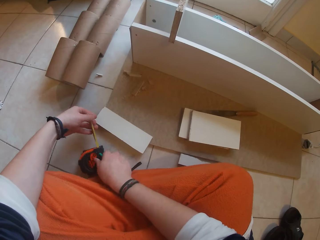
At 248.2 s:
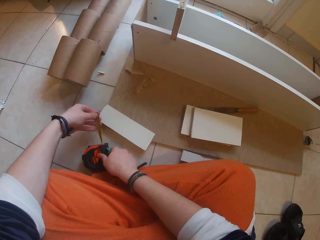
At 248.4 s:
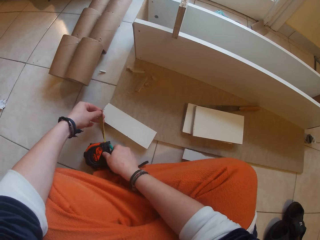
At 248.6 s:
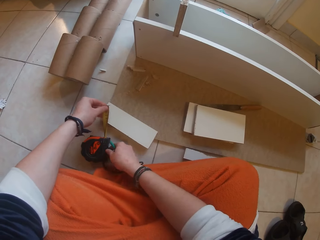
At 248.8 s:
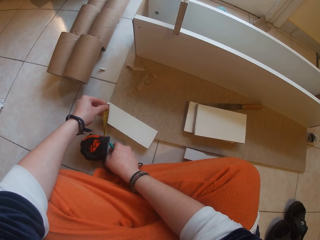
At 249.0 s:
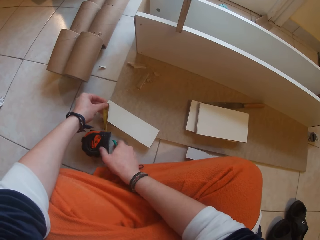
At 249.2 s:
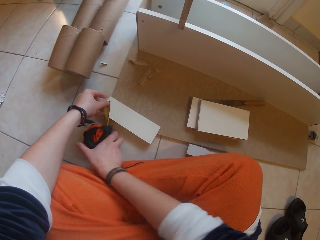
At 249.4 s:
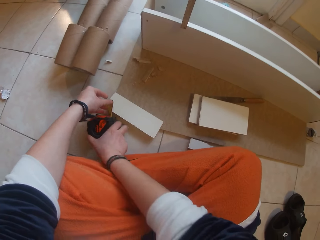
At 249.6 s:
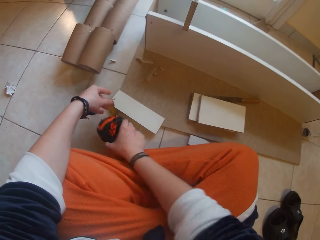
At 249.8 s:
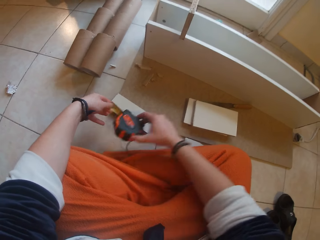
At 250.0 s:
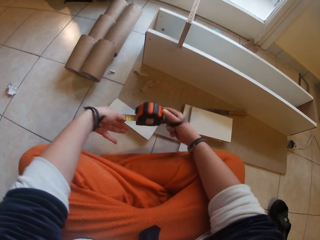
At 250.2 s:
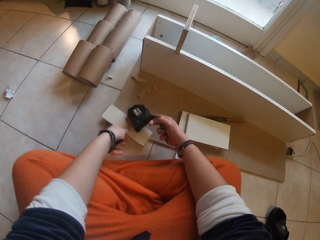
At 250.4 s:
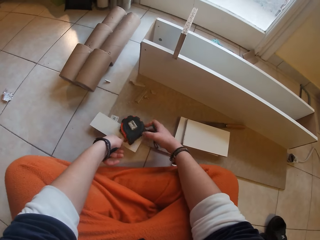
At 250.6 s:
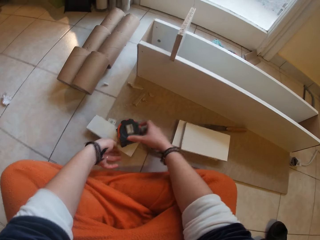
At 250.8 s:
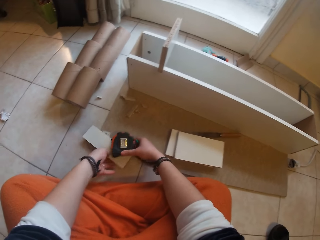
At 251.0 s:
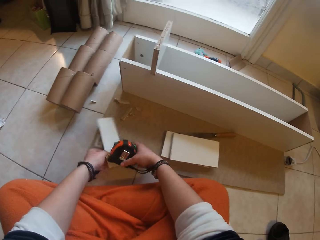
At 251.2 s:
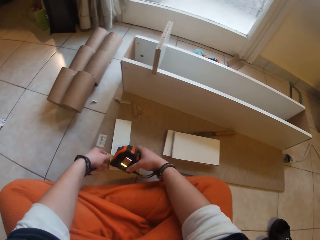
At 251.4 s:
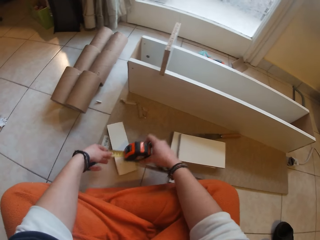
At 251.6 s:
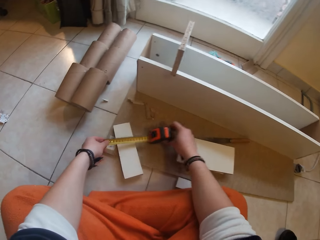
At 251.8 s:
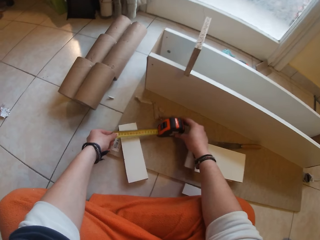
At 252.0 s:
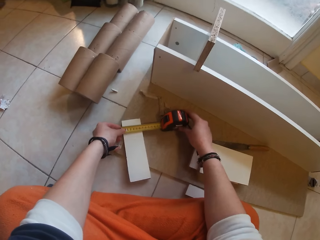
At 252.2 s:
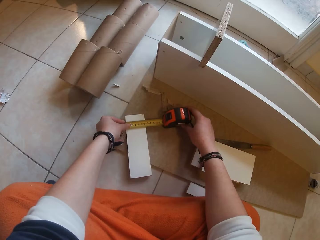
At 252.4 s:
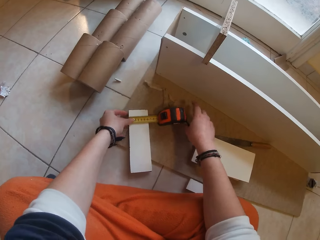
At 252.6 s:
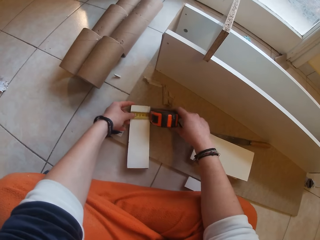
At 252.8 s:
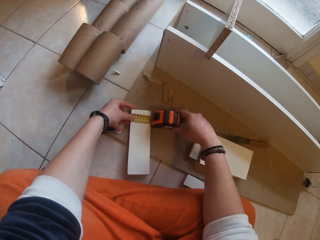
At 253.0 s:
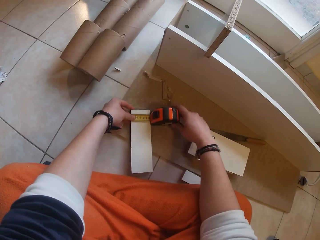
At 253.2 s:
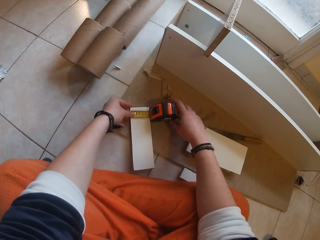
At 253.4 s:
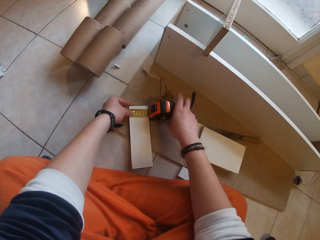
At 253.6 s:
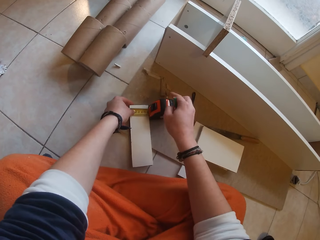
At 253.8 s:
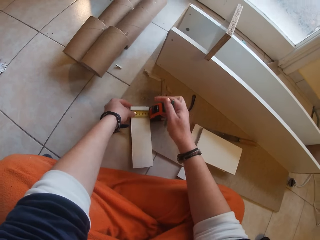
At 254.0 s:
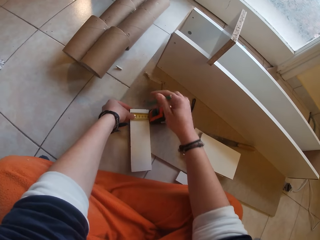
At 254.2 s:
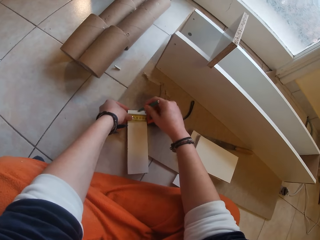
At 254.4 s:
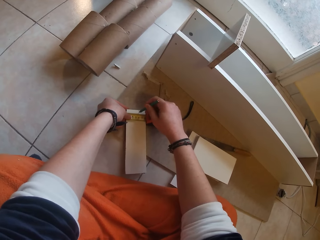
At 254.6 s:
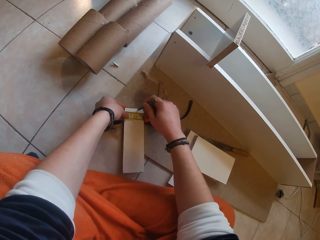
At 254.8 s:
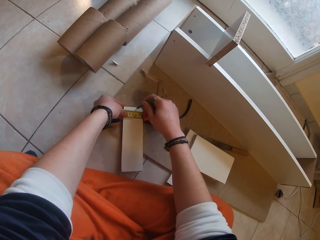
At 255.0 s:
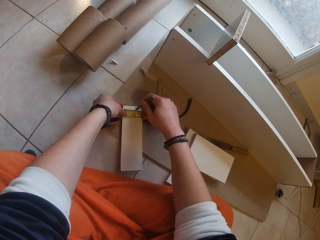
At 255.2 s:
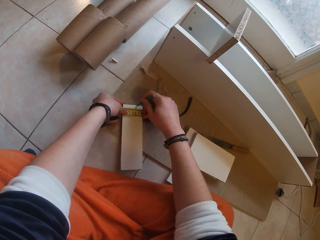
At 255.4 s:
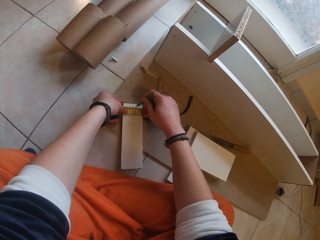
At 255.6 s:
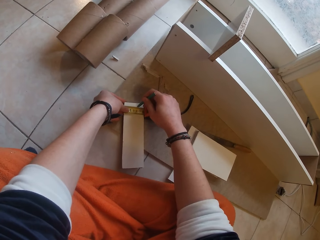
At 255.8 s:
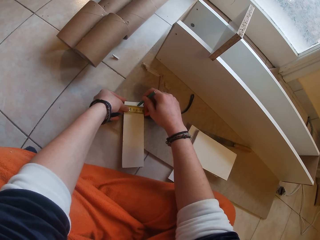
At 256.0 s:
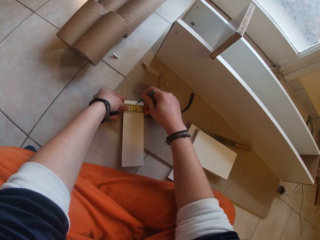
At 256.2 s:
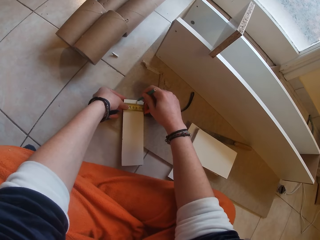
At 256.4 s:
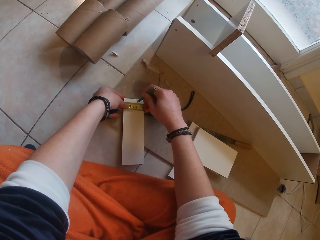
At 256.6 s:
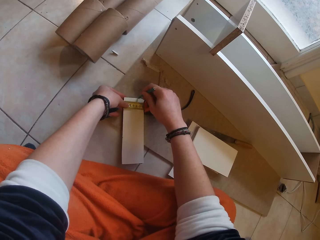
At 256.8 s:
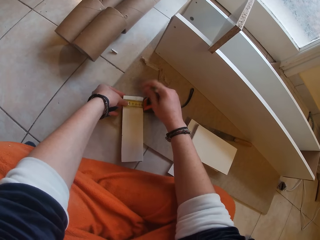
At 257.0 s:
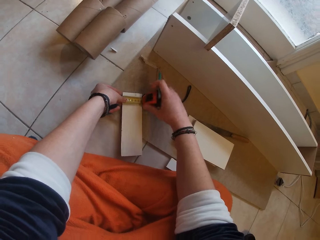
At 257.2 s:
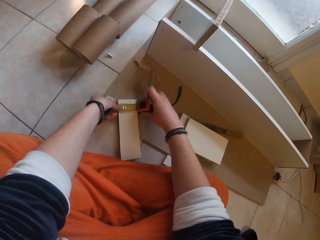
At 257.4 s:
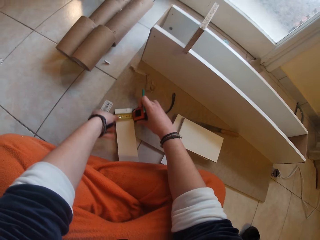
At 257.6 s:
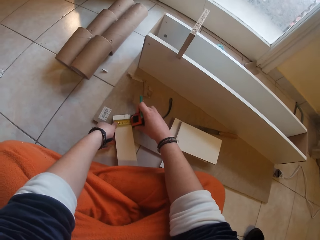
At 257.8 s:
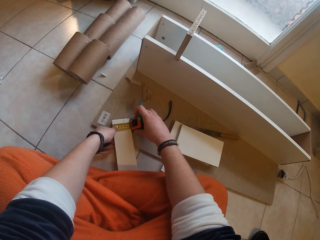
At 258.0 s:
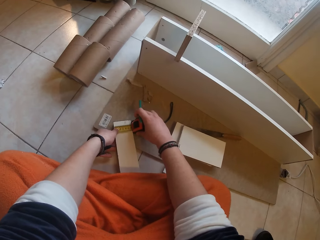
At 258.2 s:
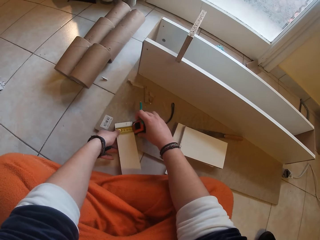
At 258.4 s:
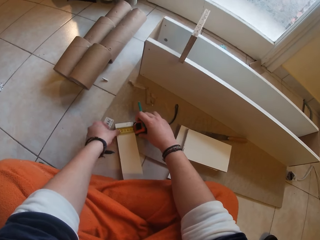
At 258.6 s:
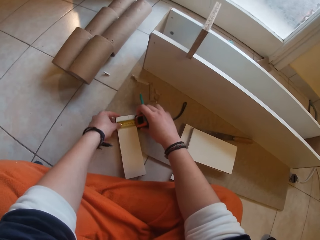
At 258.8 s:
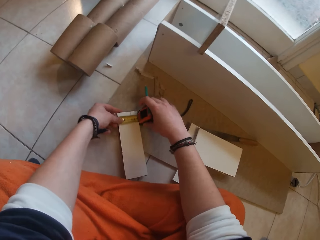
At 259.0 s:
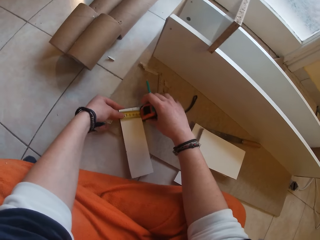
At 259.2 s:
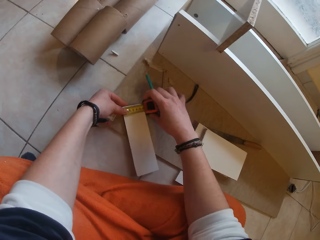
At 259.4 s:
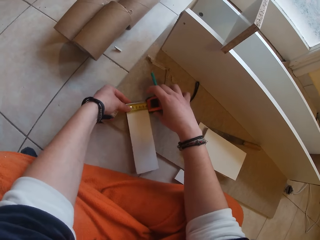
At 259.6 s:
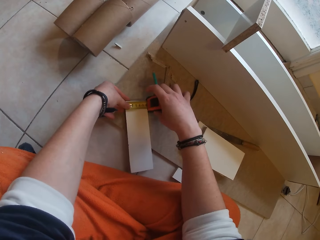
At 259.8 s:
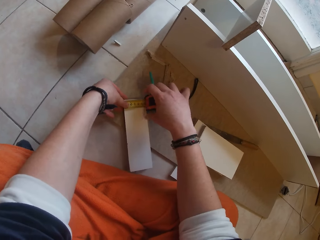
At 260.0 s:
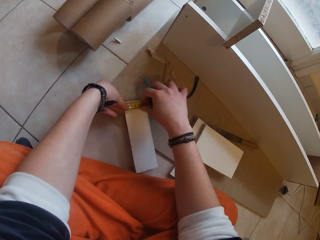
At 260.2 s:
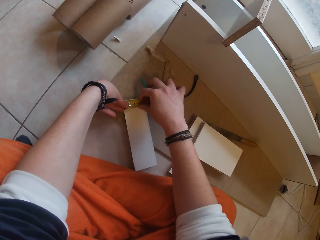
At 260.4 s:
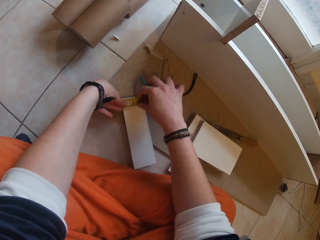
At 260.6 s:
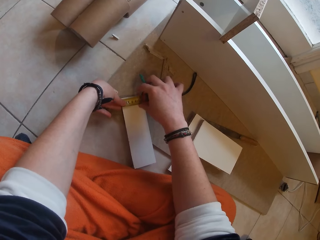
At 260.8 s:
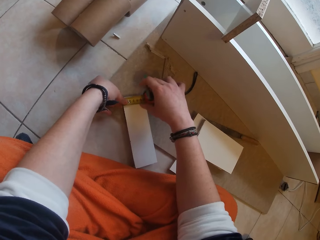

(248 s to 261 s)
The camera wearer measures the piece of wood on the board on the ground with the measuring tape in both hands. She marks the wood on the board on the ground with the pencil in her right hand.

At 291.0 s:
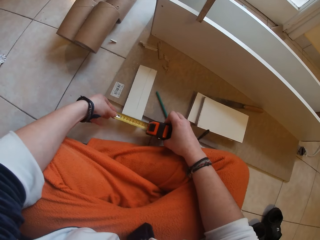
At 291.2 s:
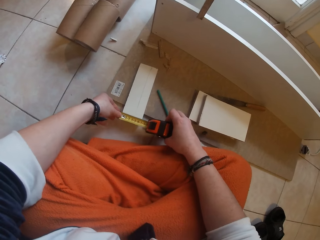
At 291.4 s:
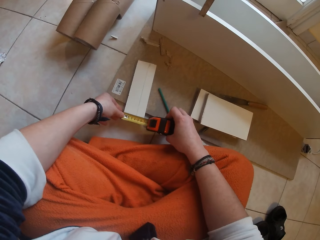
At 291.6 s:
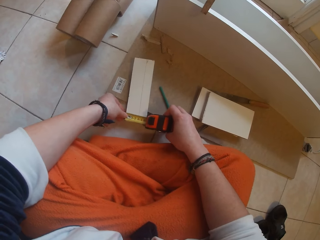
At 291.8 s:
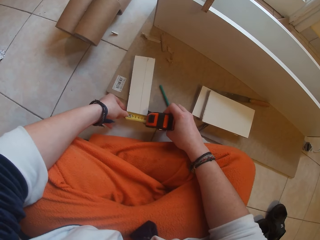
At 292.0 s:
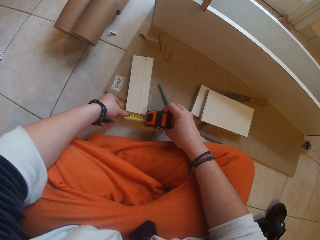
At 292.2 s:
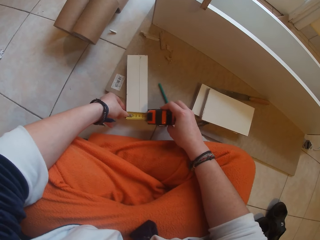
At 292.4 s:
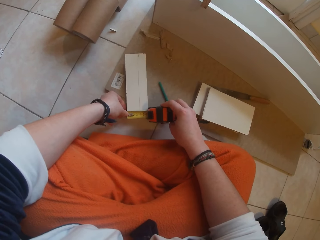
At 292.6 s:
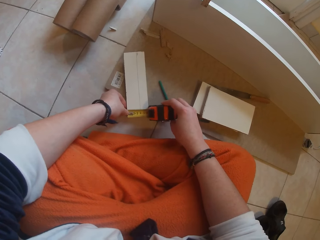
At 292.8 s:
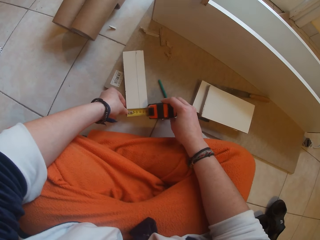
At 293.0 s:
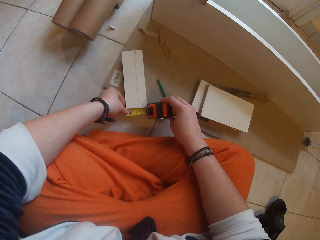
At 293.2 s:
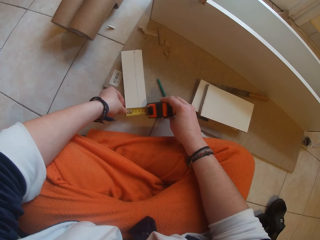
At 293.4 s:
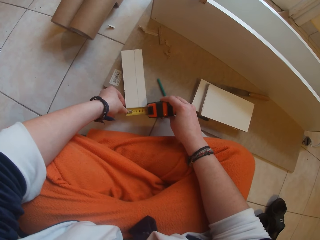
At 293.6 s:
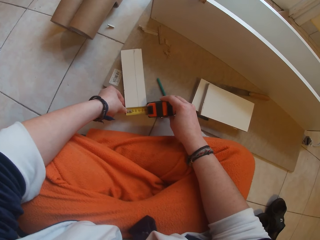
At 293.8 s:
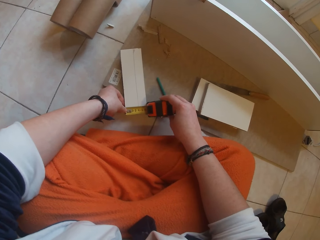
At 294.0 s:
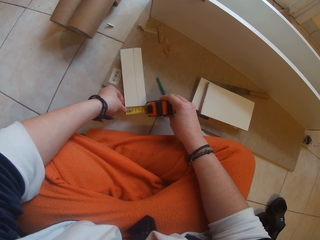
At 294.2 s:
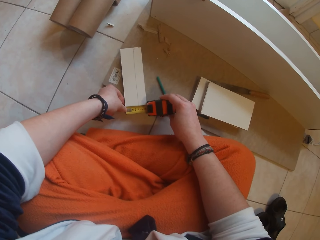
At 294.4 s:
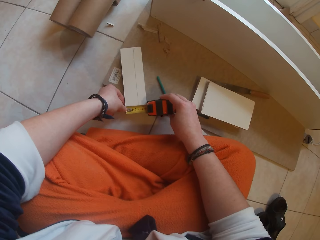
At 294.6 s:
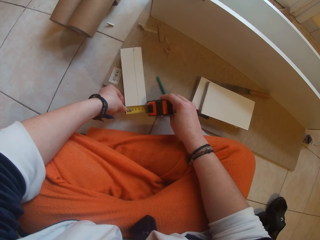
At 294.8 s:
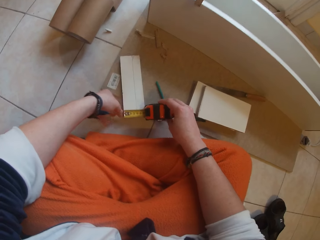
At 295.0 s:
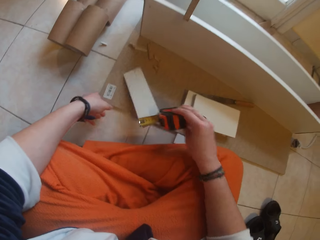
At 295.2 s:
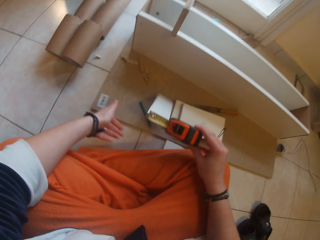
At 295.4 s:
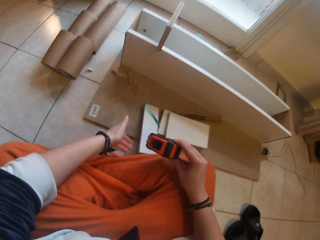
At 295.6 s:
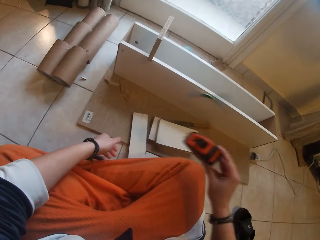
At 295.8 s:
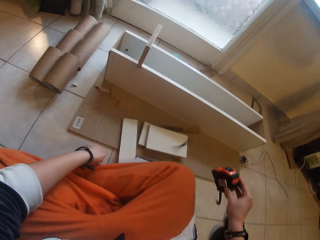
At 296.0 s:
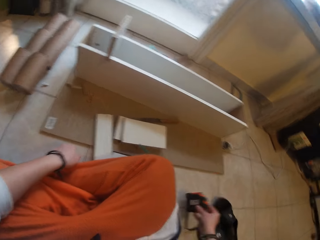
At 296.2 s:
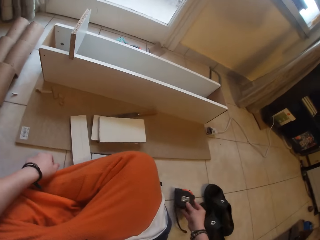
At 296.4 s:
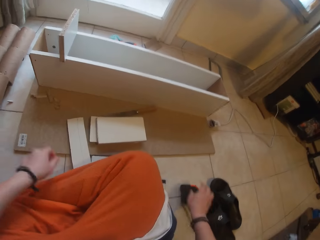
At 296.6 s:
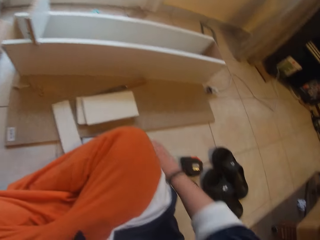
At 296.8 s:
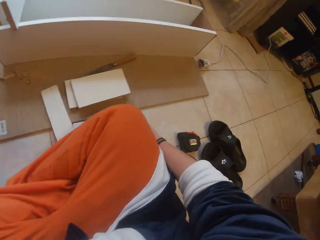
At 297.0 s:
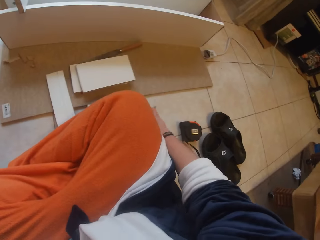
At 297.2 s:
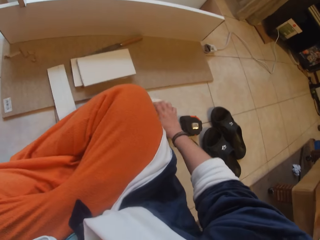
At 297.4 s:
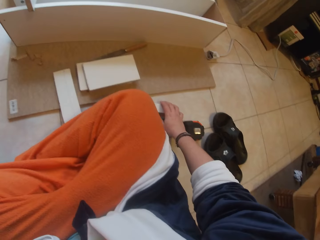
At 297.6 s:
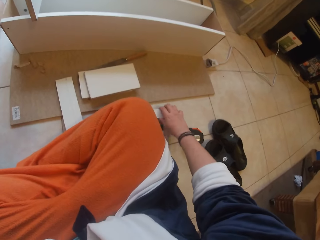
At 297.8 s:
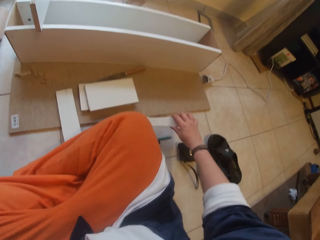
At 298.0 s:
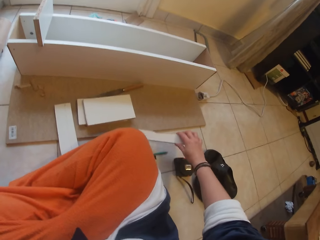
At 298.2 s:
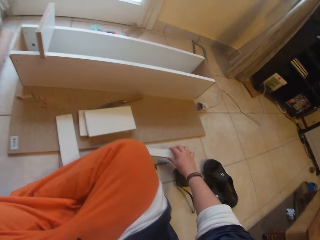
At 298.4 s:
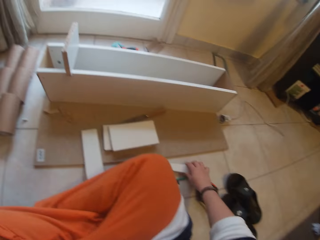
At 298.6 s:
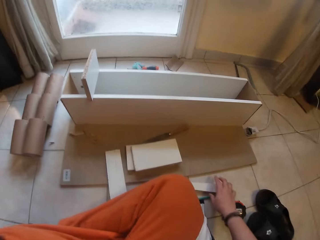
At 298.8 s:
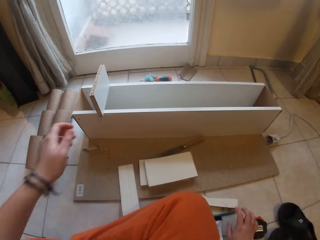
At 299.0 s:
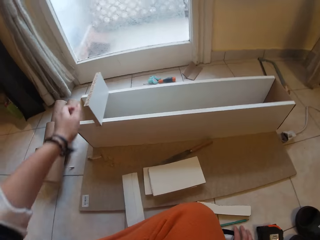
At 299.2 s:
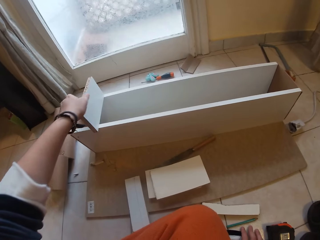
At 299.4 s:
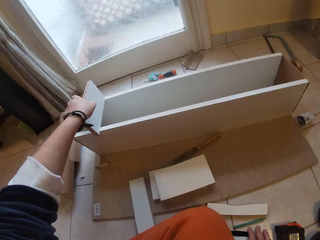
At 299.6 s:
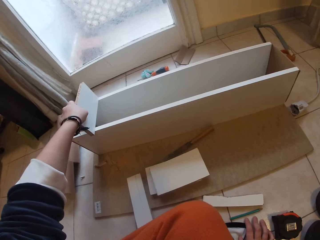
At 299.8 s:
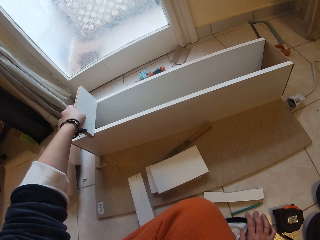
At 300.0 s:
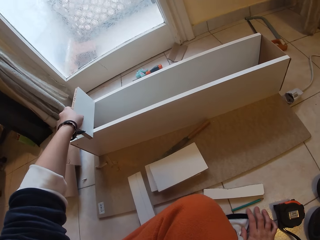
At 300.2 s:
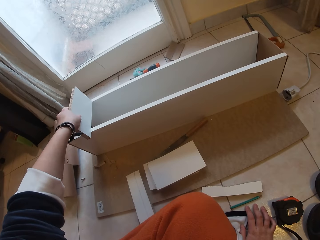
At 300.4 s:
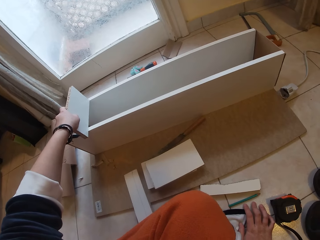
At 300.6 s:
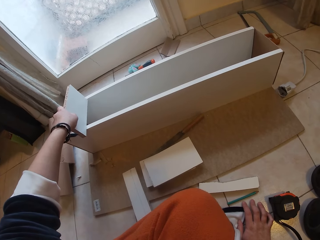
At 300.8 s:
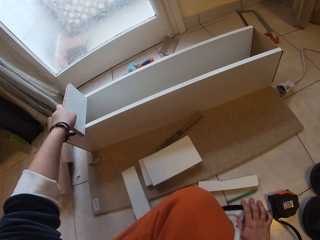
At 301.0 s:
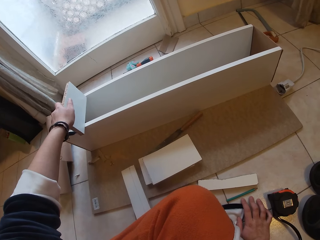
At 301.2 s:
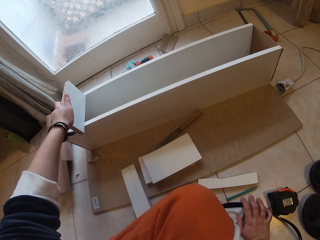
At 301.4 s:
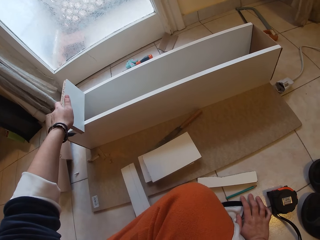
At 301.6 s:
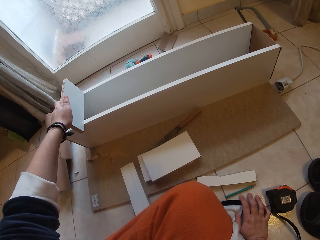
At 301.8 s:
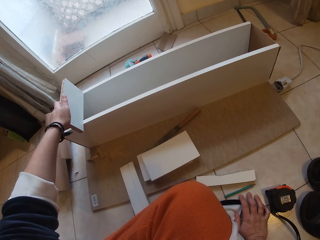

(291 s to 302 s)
The camera wearer measures the wood or lumber with the measuring tape in both hands. She drops the measuring tape on the floor with her right hand. She picks up a piece of wood from the floor with her right hand. She drops the wood on the floor with her right hand. She adjusts a piece of wood on an uncompleted drawer with her left hand. She picks a piece of lumber with her left hand.
